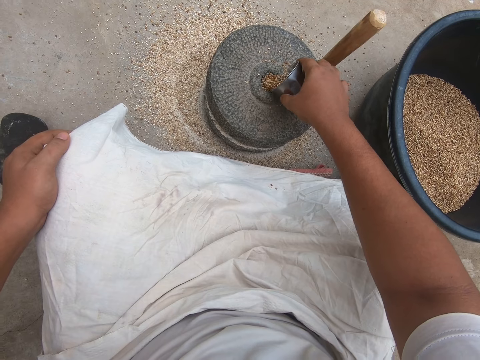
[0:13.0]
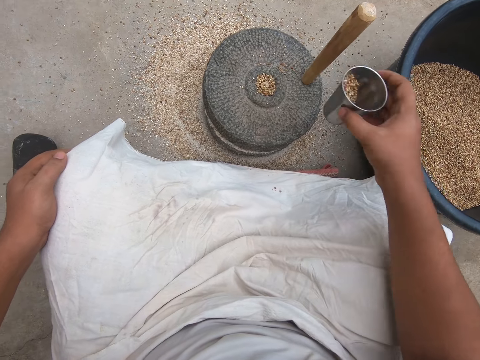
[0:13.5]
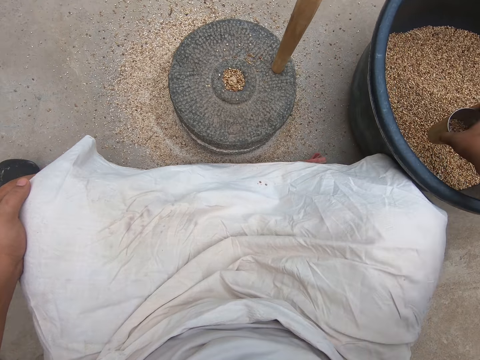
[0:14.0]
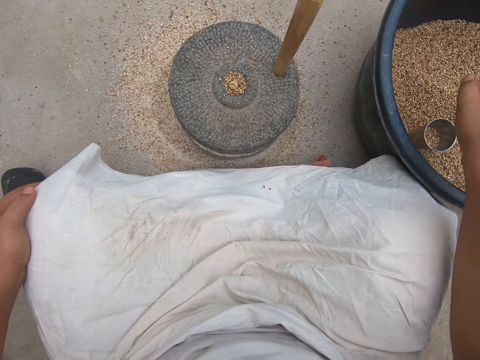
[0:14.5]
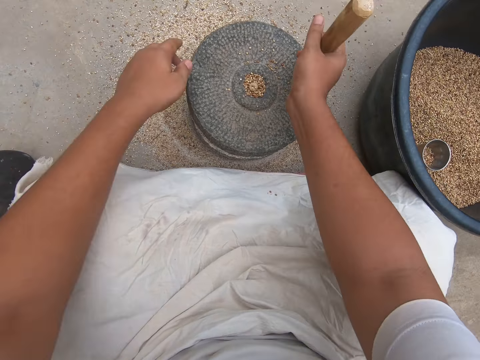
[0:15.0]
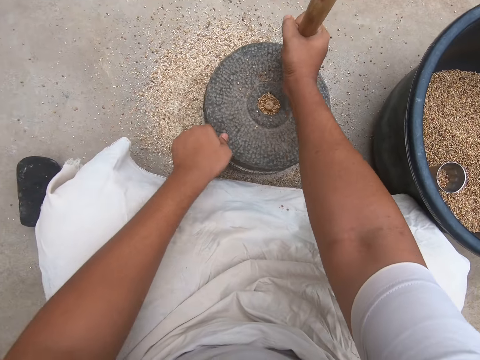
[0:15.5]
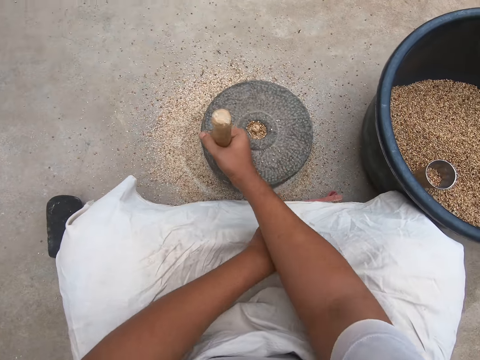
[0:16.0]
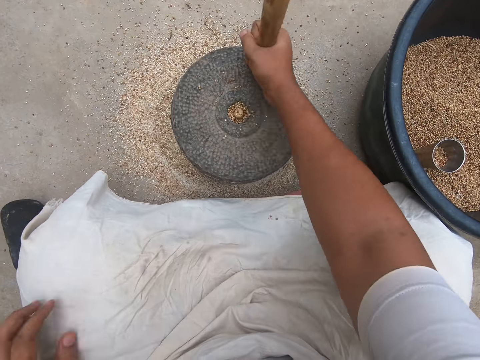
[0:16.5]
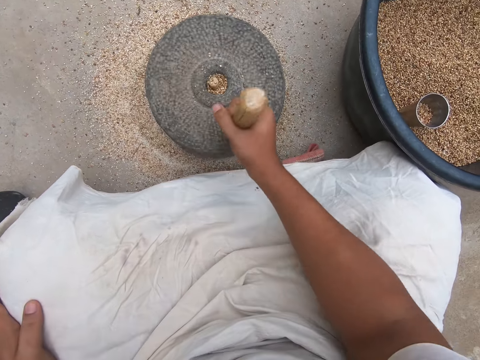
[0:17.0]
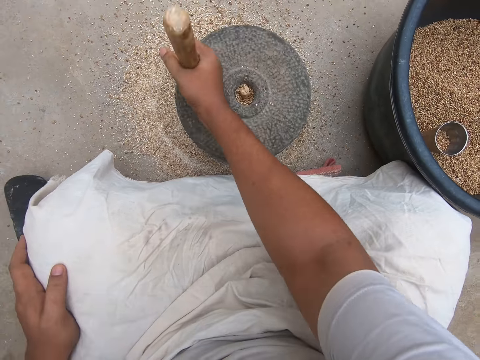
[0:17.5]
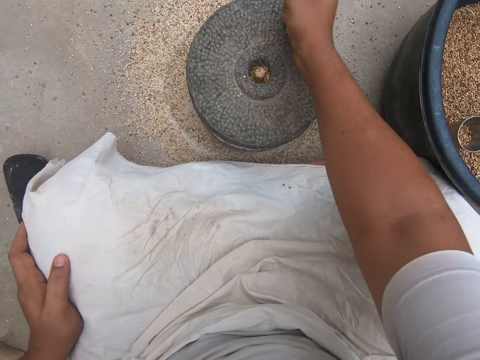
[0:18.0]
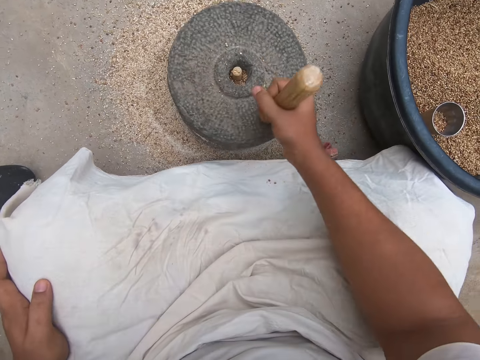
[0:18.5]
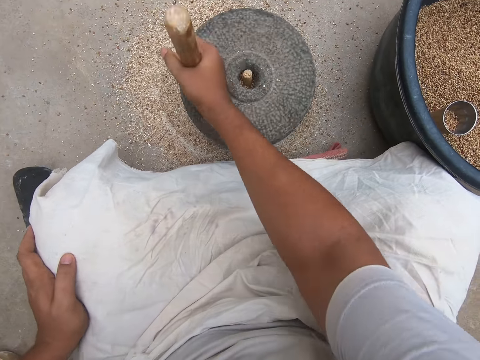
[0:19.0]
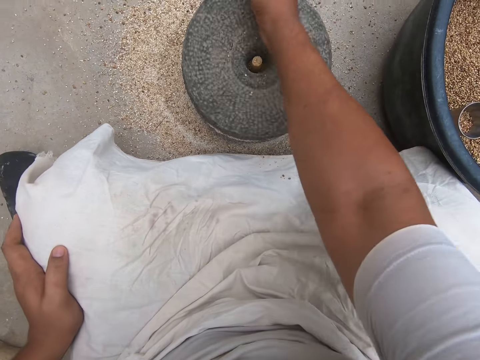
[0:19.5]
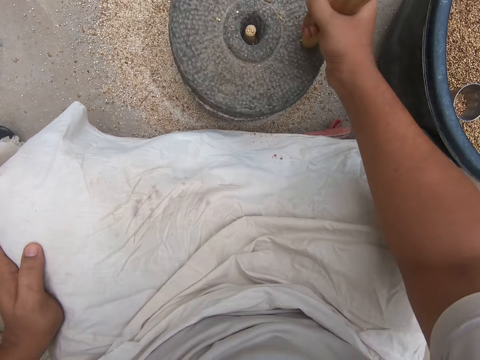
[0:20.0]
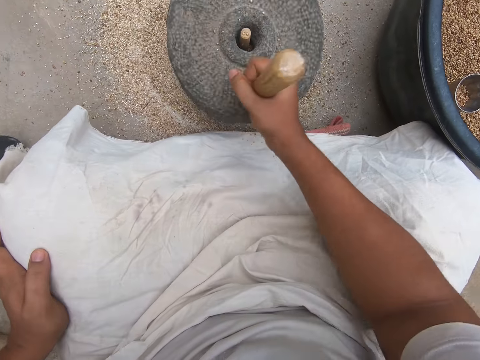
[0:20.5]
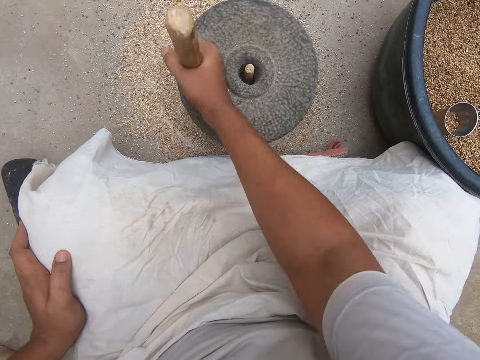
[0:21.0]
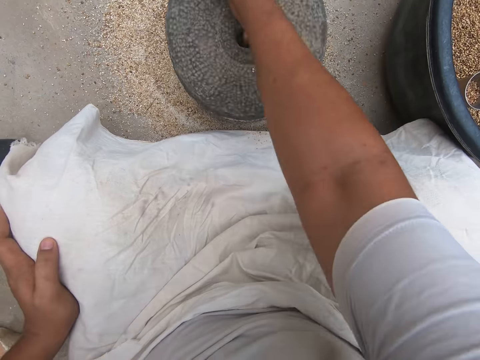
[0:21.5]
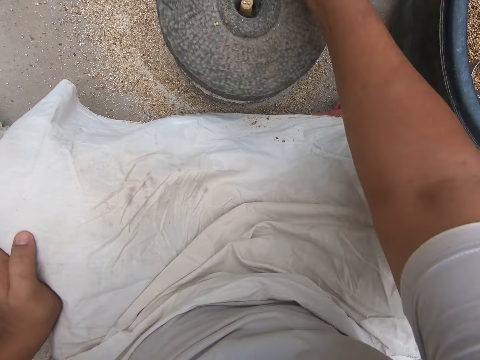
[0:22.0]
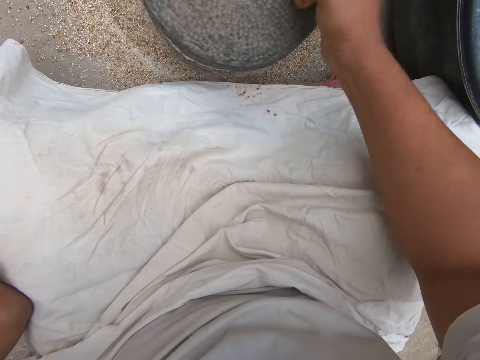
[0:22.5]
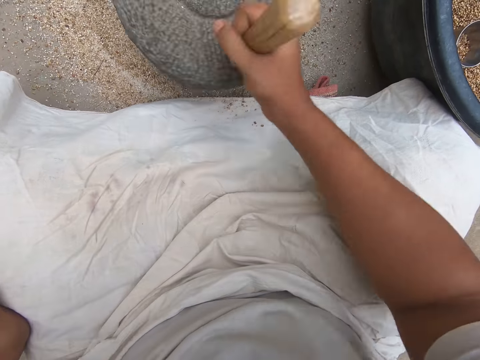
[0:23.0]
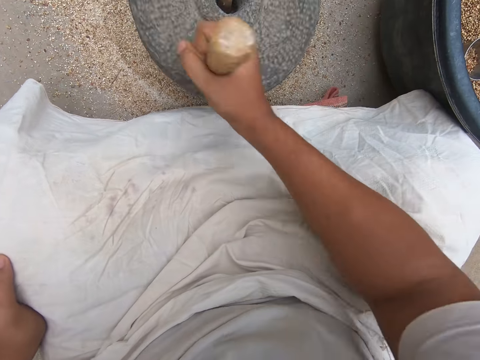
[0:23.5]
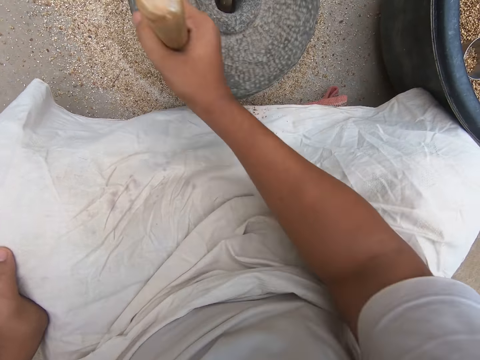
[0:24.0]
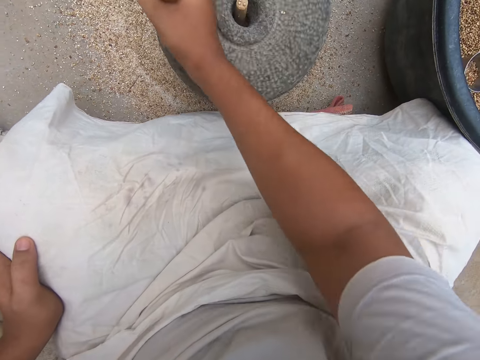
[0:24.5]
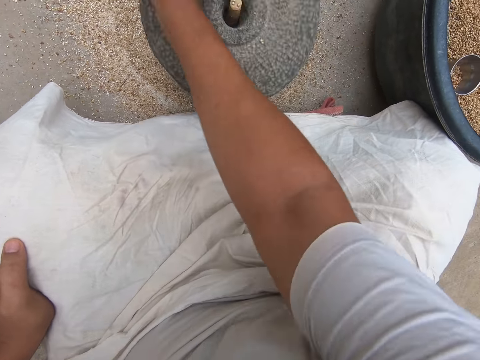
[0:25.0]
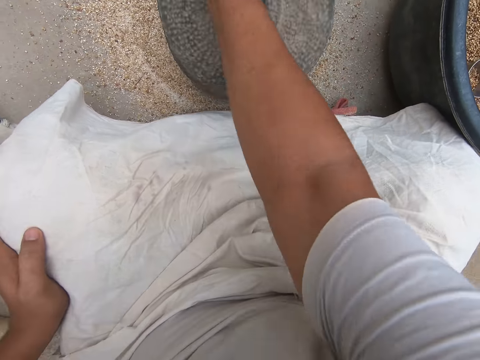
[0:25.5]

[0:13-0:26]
The camera wearer drops the steel cup of chia seeds into the black basin of chia seeds with his right hand. He turns the grinder with both hands. He grinds the grains with a millstone. He takes off his left hand from the grinder.

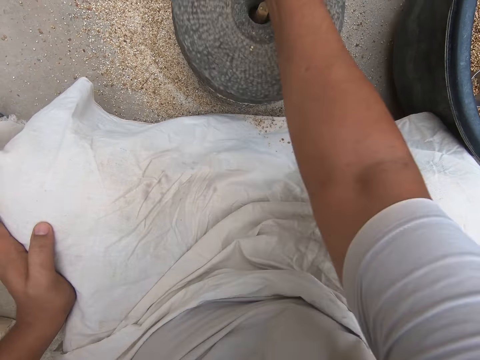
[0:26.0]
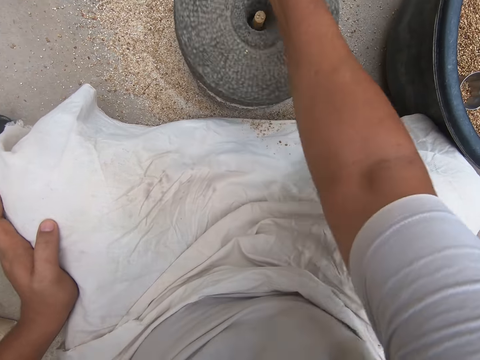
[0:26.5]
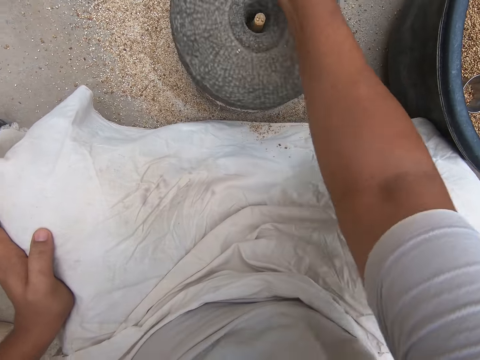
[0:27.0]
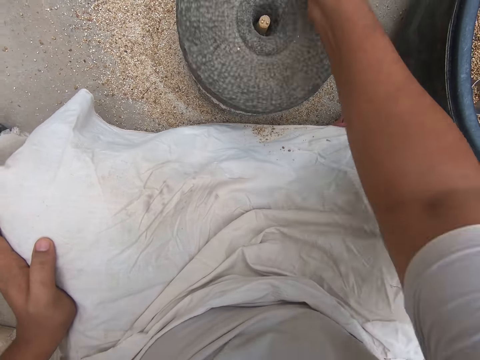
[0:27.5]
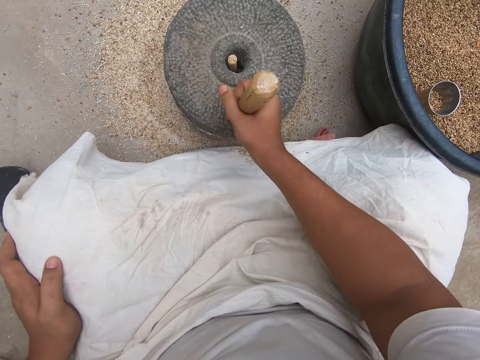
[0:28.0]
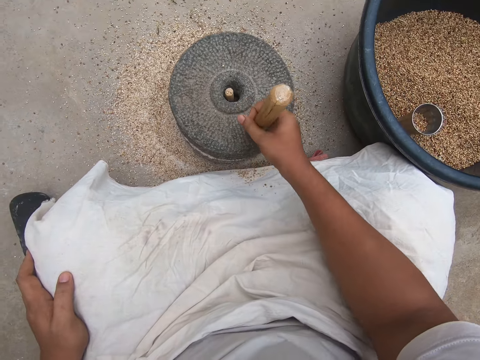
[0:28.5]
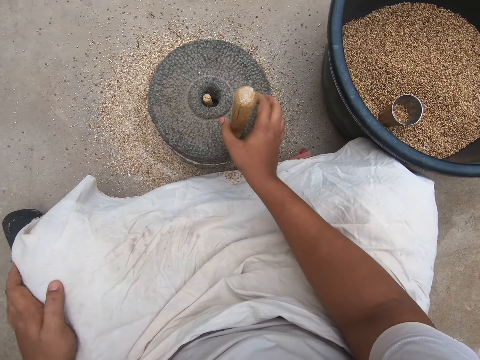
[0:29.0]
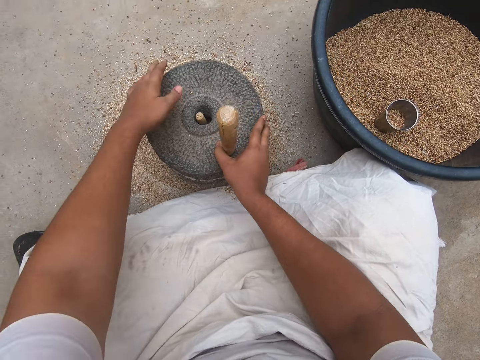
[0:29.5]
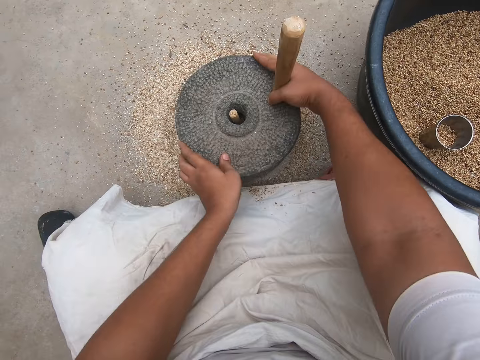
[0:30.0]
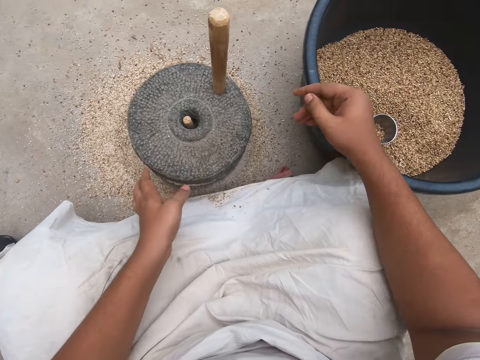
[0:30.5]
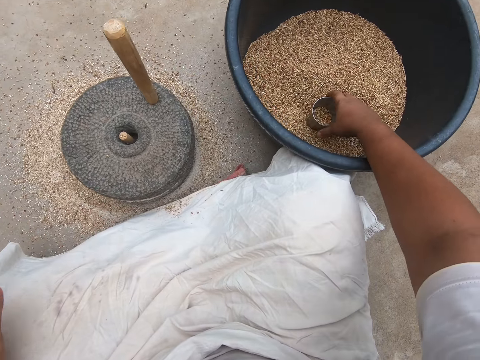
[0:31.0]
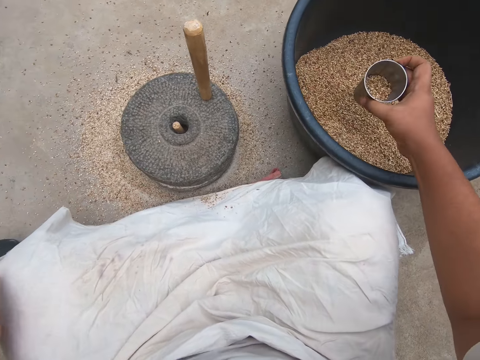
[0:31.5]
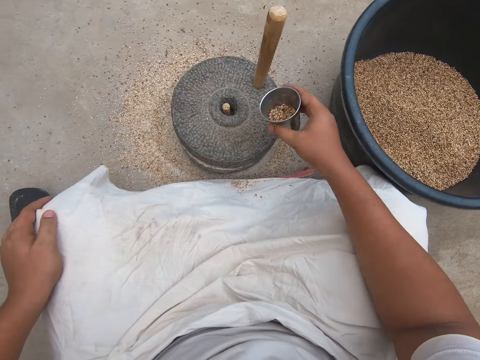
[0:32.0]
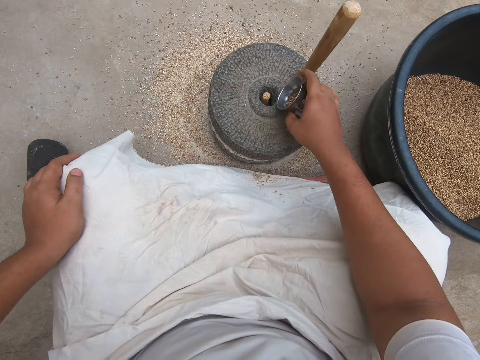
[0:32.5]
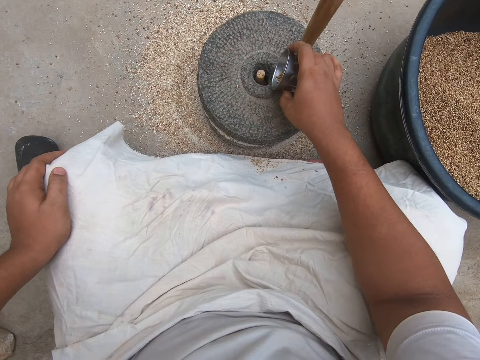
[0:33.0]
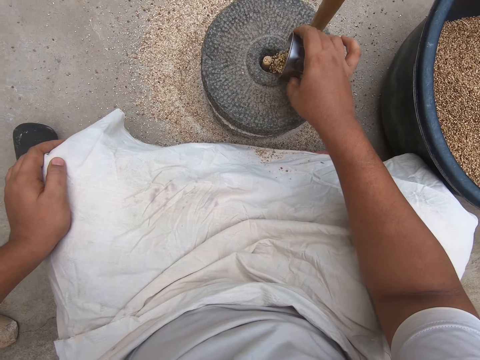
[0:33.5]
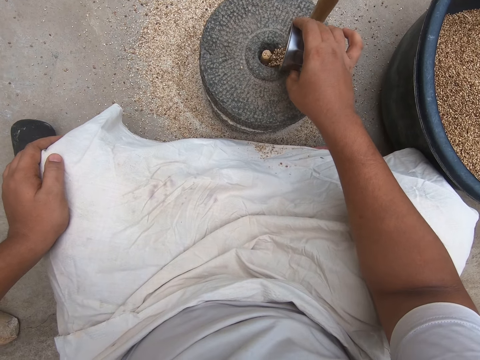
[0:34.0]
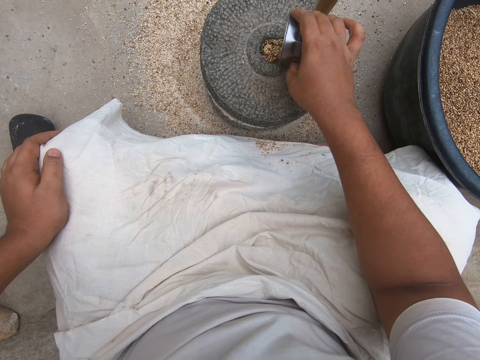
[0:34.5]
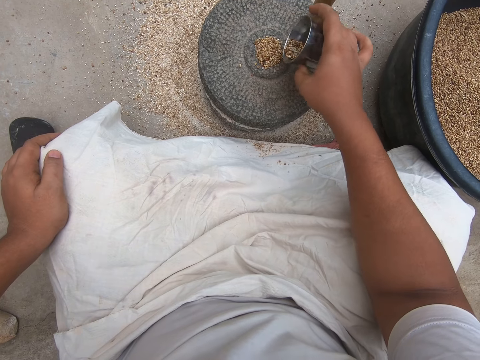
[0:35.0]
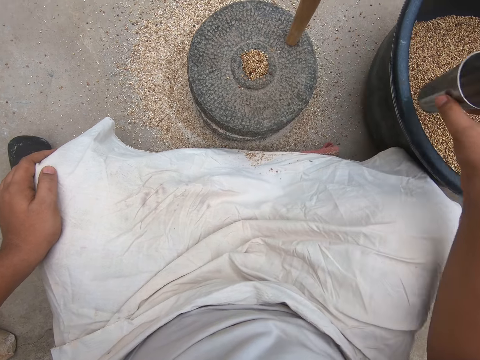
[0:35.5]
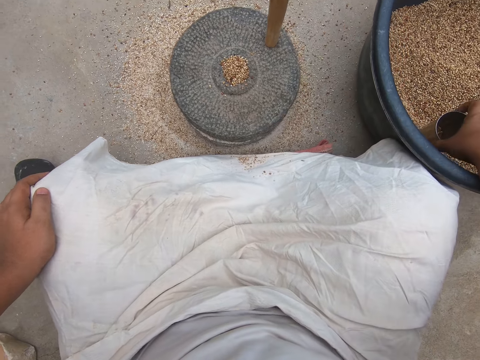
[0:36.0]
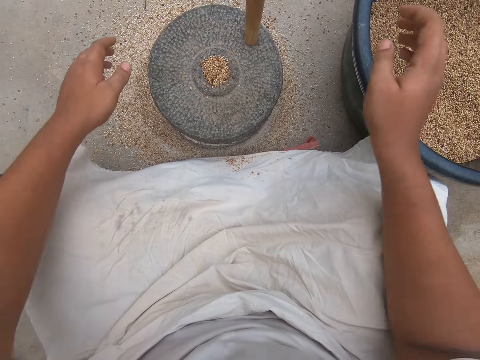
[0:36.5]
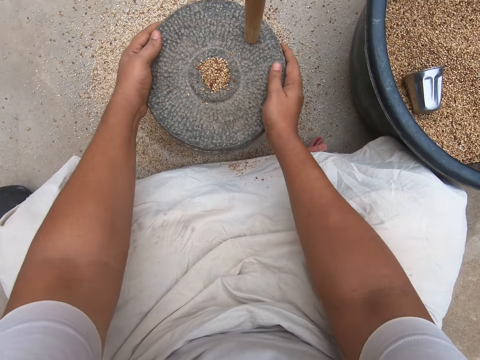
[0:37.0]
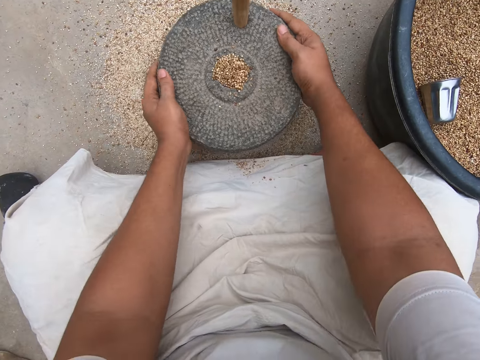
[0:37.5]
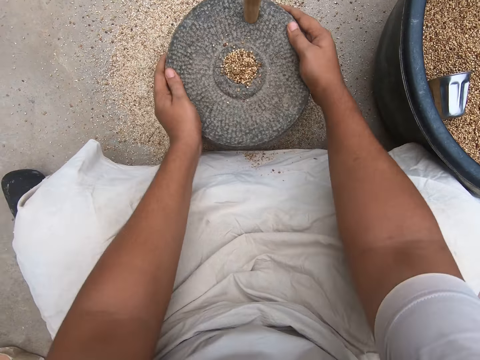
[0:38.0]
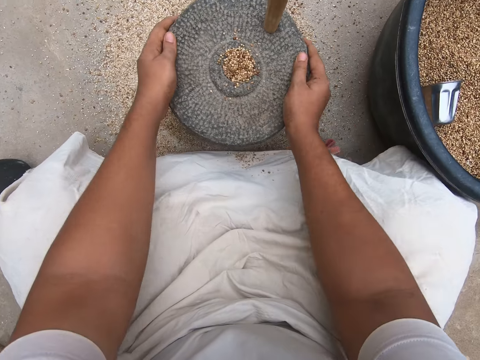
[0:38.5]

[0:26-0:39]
The camera wearer stops grinding. He spins the grinder or millstone with both hands. He picks up the steel cup of chia seeds from the black basin with his right hand. He pours chia seeds from the steel cup into the grinder with his right hand. He drops the steel cup of chia seeds into the black basin of chia seeds with his right hand. He loosens up the grinder with both hands. He adjusts the grains in the millstone.
